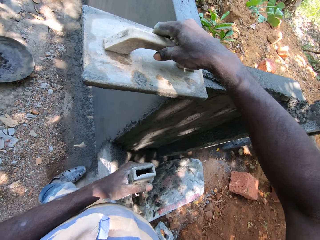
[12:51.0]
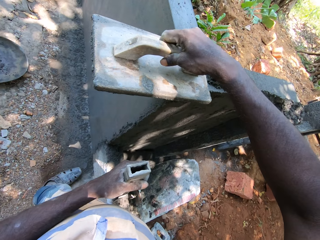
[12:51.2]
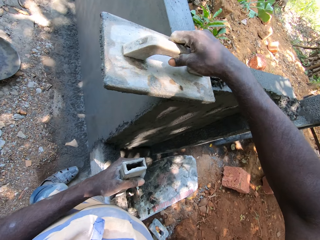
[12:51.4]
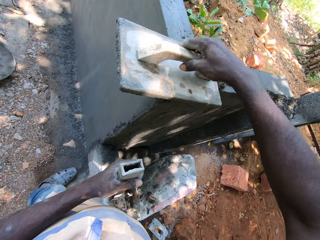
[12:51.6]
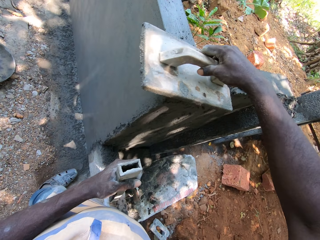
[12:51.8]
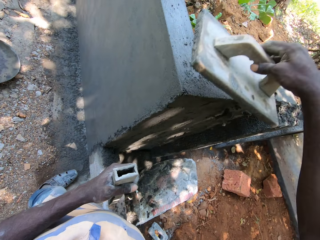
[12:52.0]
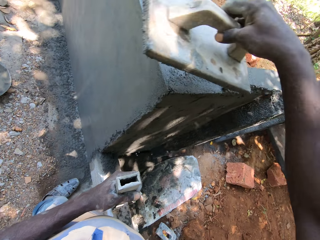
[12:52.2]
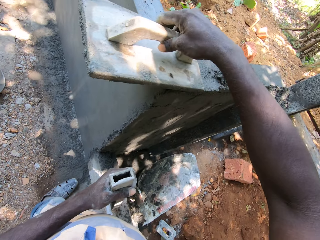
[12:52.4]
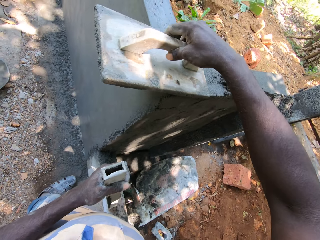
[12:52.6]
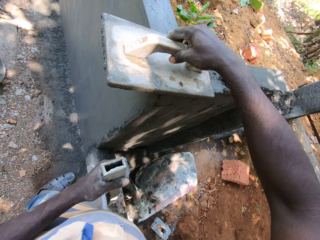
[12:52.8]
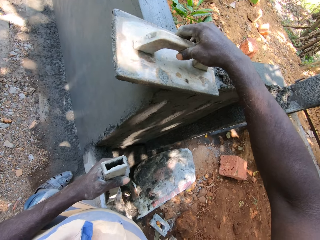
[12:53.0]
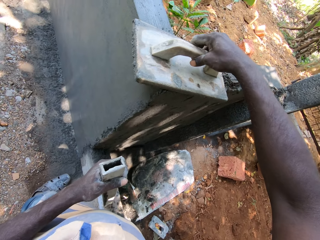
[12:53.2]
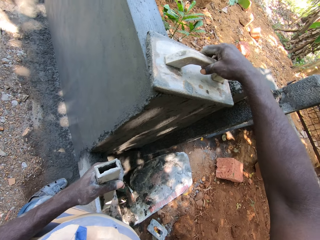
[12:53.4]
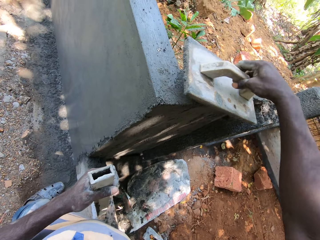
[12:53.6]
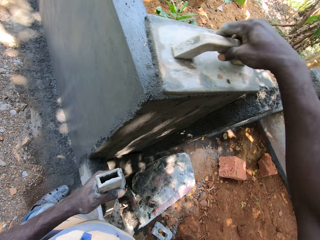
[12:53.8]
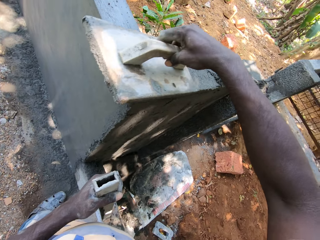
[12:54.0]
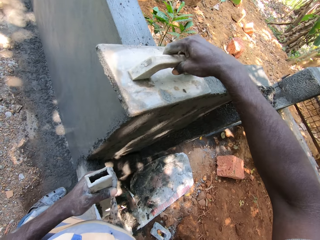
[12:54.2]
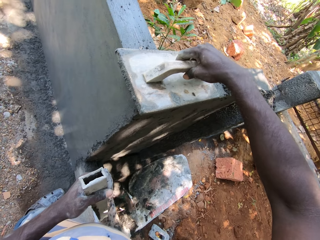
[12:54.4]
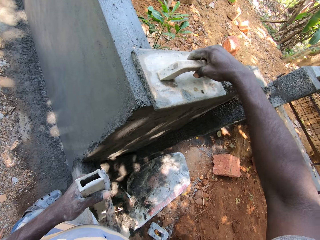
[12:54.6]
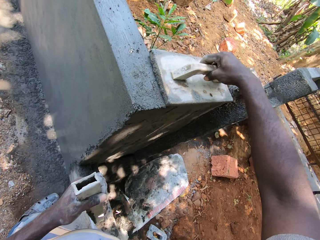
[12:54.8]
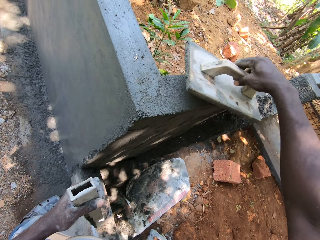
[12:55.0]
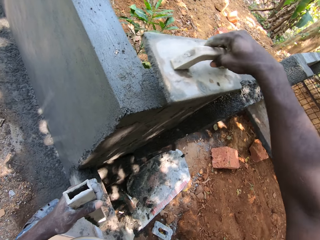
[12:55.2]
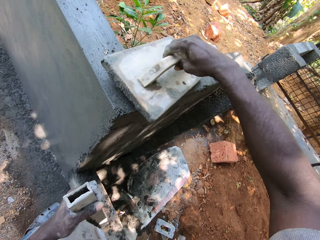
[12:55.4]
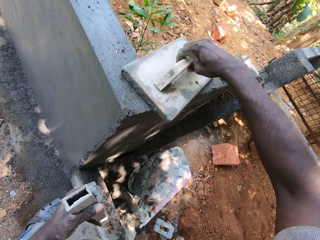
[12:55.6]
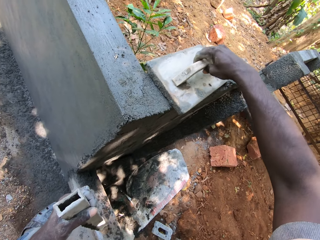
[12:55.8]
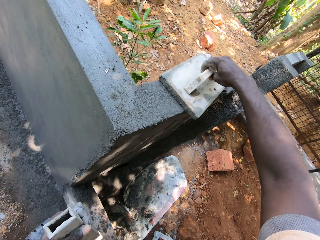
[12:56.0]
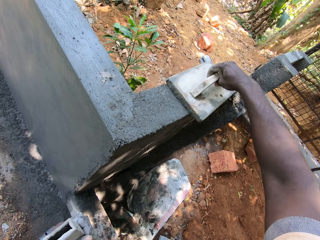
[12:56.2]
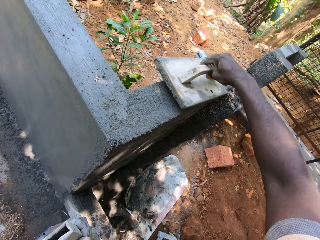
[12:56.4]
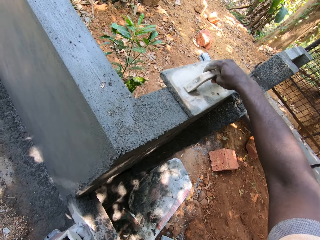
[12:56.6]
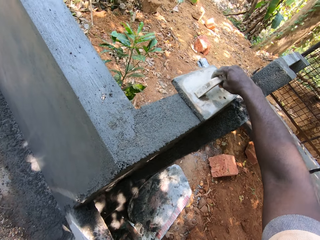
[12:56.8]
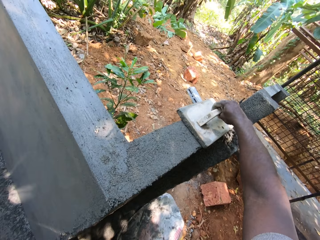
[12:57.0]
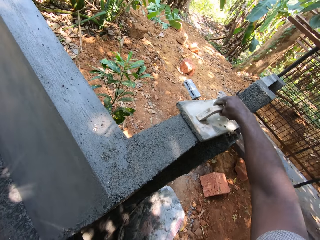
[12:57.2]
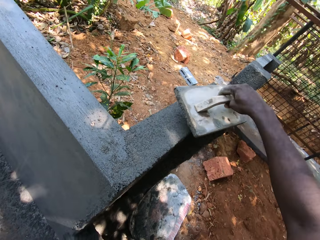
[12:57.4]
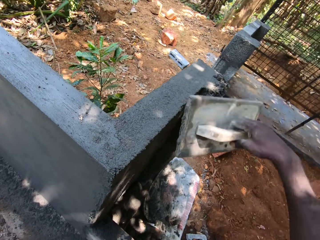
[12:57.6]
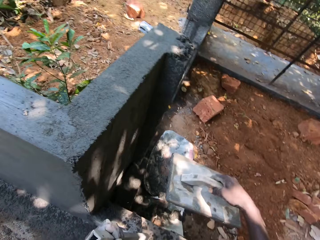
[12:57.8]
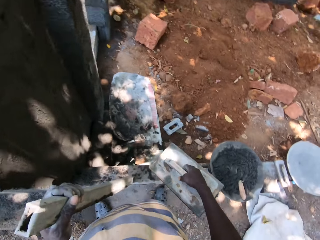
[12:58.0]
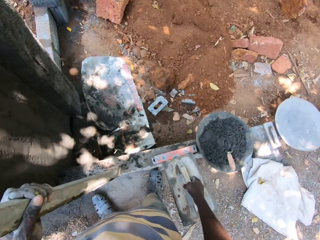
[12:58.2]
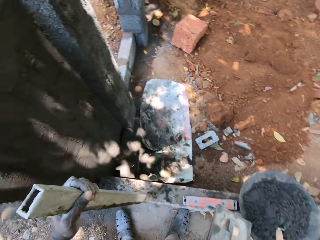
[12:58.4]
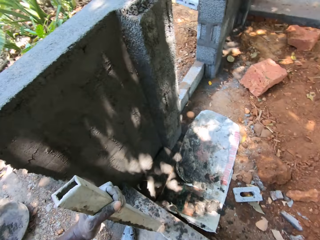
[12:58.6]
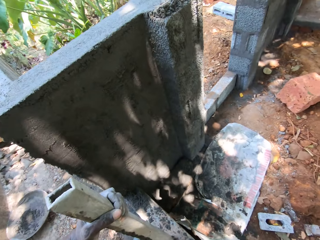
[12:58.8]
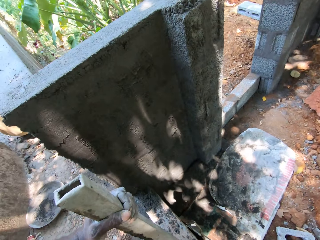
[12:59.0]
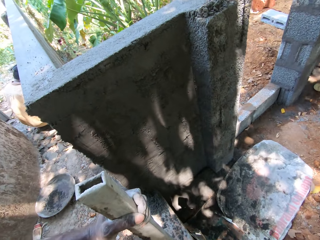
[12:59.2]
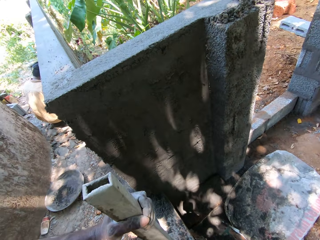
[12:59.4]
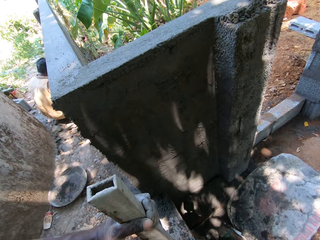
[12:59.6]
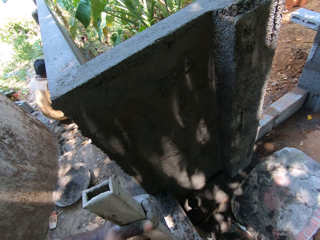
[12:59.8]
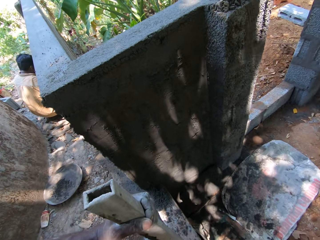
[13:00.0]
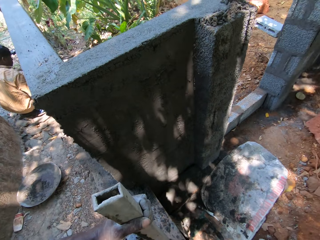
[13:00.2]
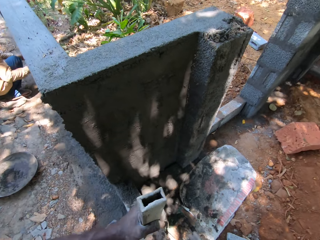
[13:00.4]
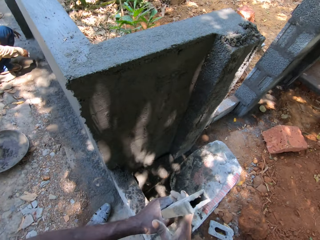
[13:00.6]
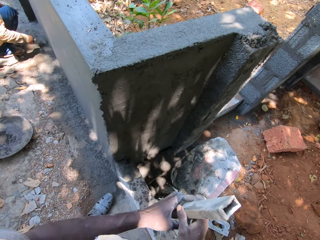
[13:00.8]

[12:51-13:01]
The camera wearer levels the fence with the wooden level trowel in his right hand. He drops the plaster trowel.

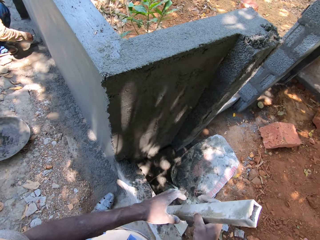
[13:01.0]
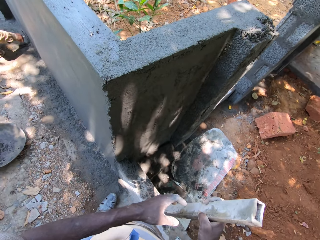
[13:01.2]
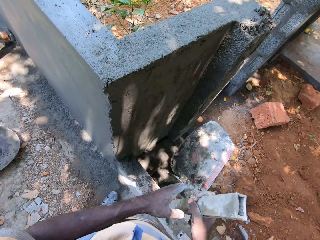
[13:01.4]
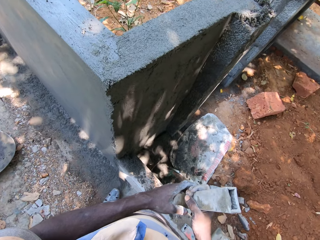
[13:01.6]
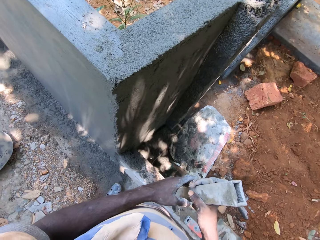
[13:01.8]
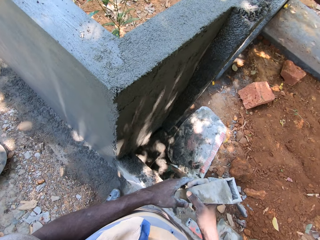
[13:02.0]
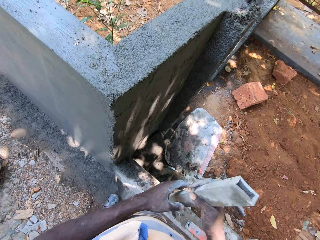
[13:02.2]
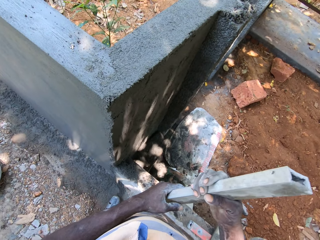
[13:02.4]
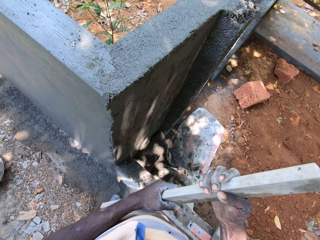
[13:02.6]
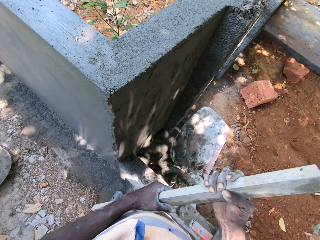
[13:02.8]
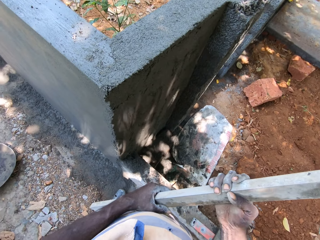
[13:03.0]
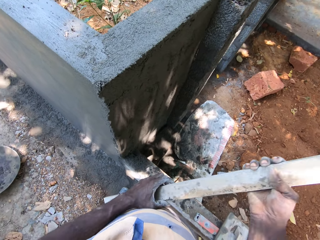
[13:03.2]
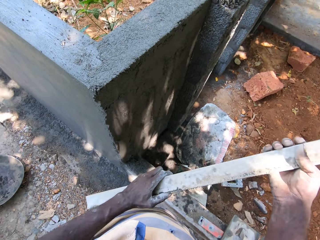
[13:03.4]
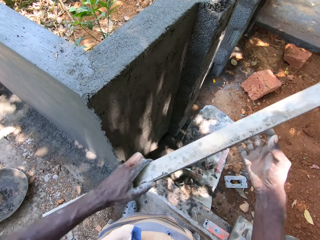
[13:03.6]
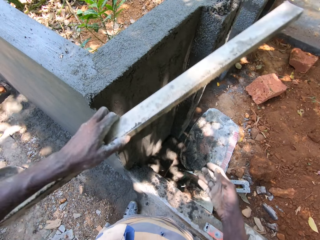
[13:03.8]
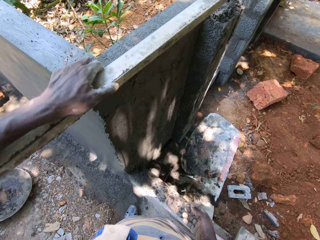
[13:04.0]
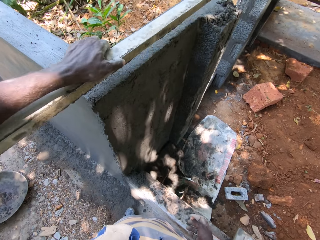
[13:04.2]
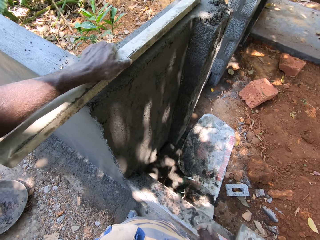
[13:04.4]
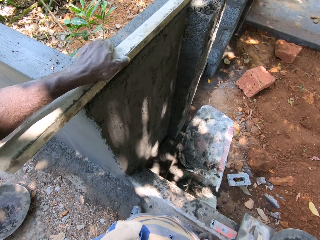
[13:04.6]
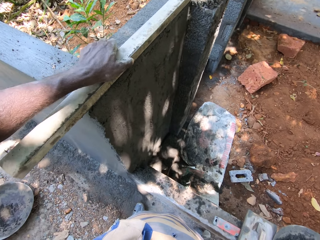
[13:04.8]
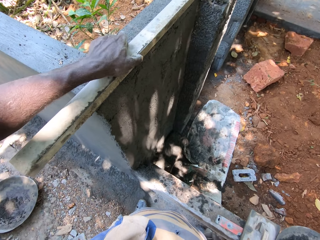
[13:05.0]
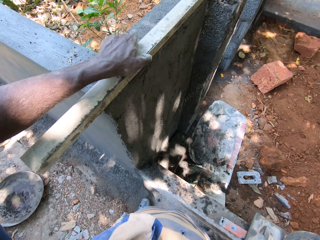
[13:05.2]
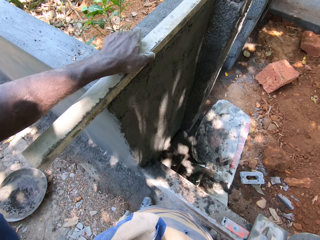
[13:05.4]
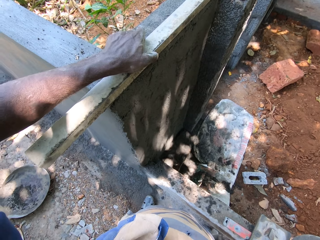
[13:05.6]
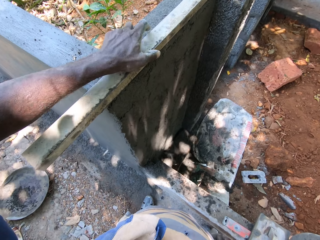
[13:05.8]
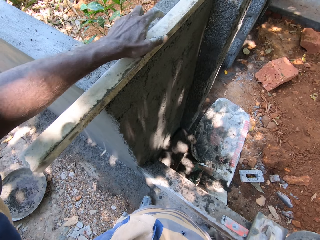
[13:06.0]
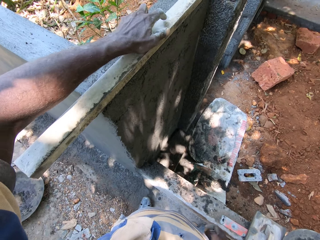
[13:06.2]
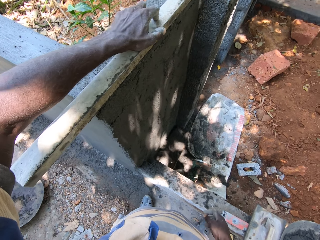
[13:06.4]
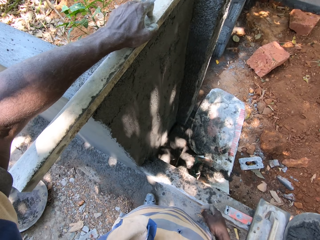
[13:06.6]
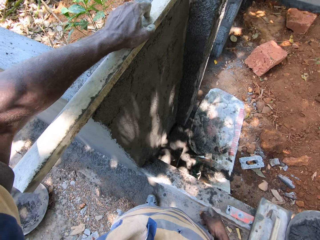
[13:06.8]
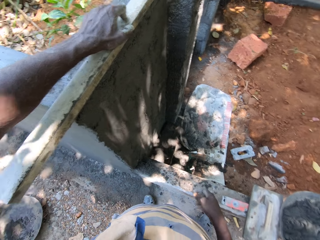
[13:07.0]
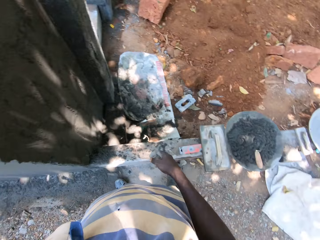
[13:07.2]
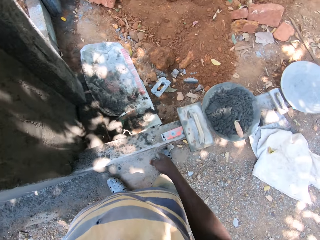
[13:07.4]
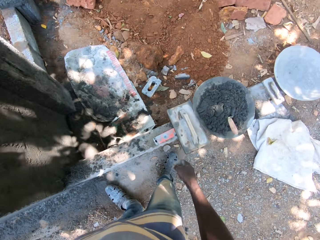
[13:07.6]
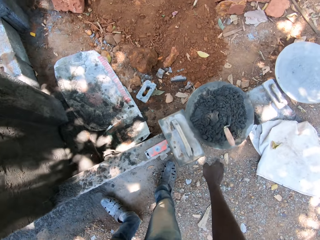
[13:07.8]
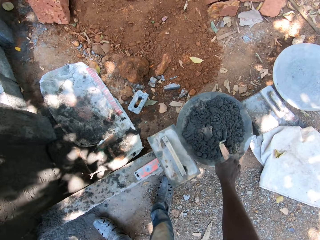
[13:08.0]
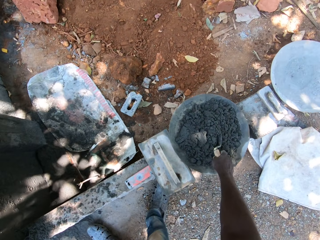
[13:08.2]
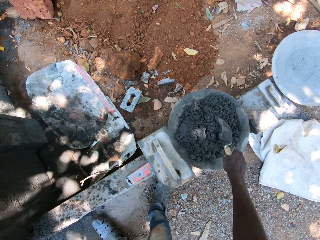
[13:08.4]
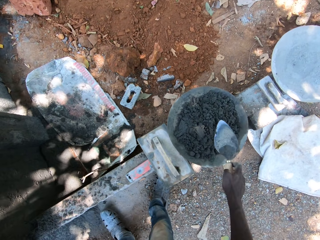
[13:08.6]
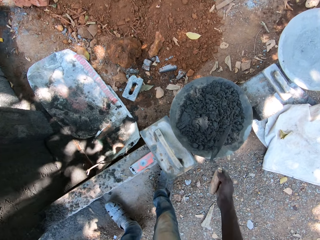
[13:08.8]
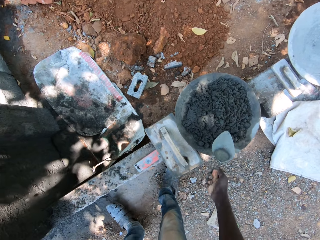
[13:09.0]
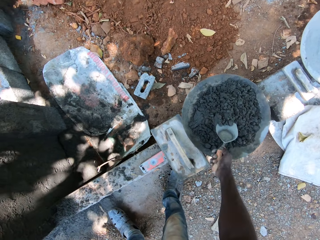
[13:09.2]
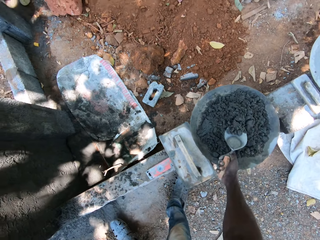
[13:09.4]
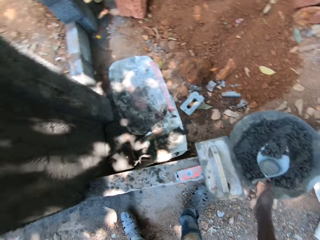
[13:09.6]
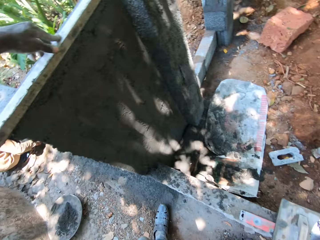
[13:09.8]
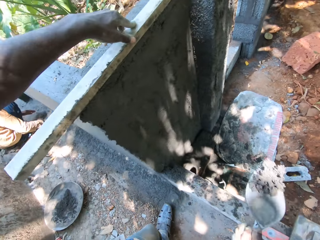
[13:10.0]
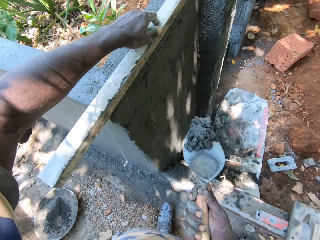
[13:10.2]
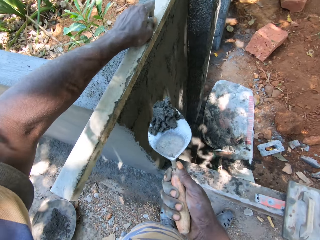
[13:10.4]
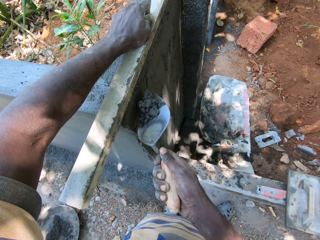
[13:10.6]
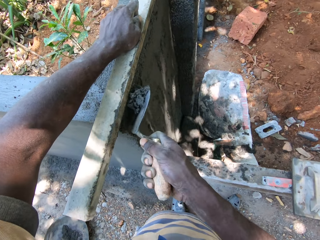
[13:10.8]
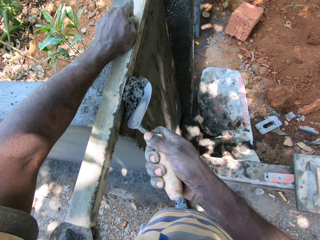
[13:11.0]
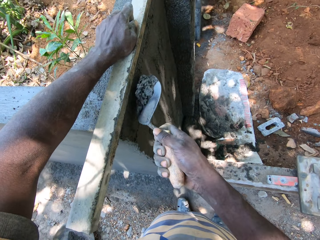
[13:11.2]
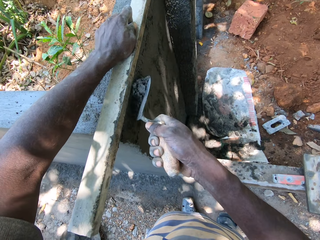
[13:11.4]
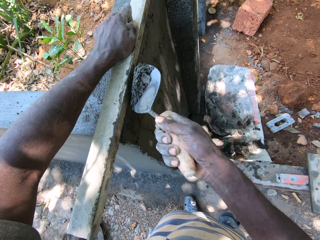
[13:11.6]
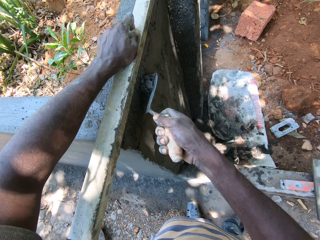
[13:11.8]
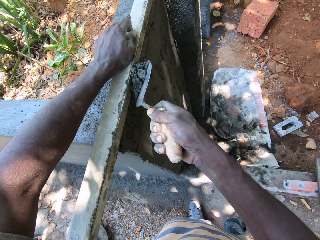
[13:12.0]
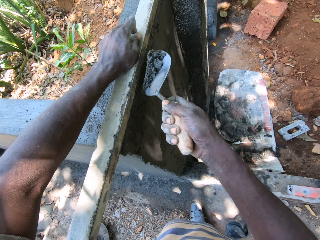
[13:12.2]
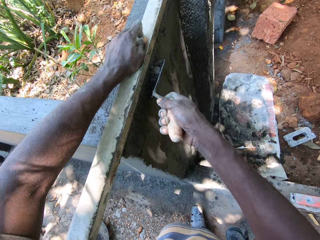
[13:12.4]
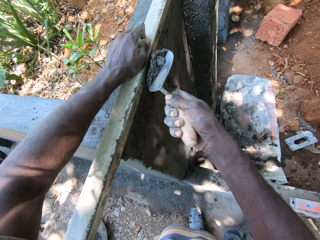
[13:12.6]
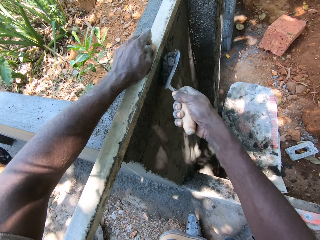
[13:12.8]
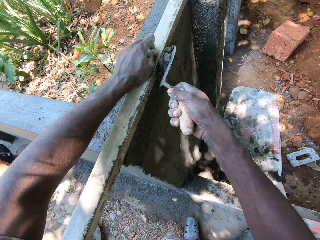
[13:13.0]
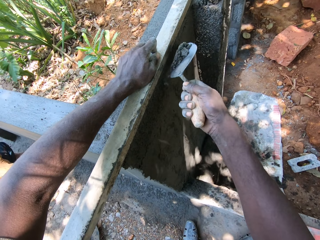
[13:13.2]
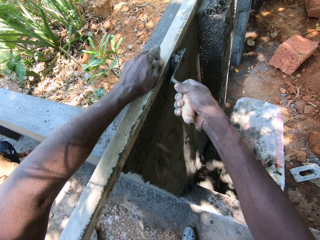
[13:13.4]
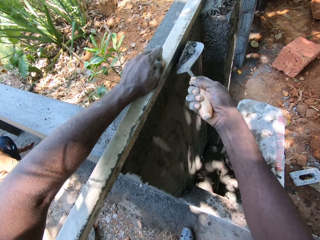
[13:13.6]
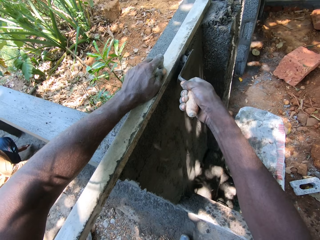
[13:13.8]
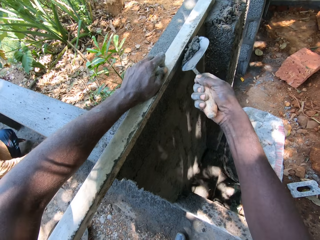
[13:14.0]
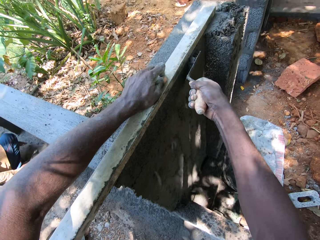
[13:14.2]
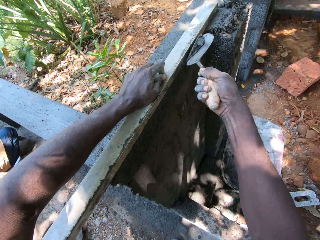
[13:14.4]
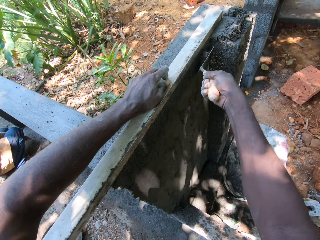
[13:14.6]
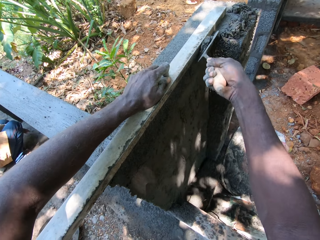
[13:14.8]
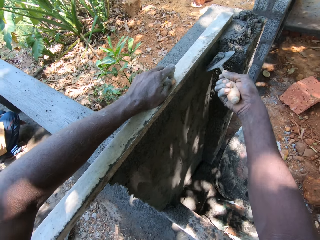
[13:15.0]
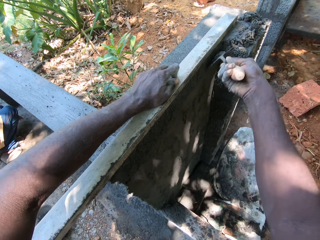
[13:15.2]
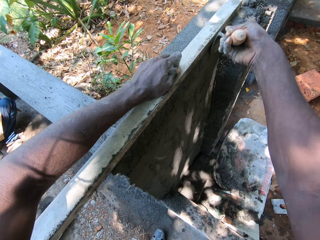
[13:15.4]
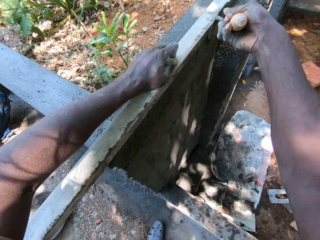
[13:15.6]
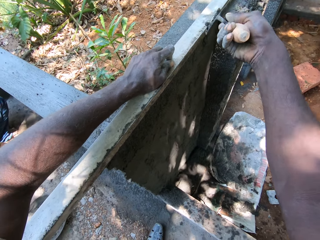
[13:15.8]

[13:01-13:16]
The camera wearer looks at the wall. He holds wood. He drops the metal rod on the fence with his left hand. He places the wood on the wall. He picks the hand trowel from a cement mixture in a hand pan with his right hand. He takes the cement mixture from the hand pan with the hand trowel in his right hand. He plasters the fence with the cement mixture in the hand trowel in his right hand.
